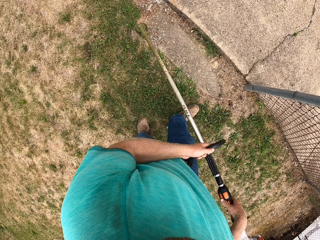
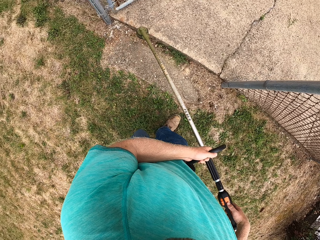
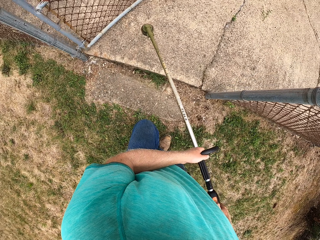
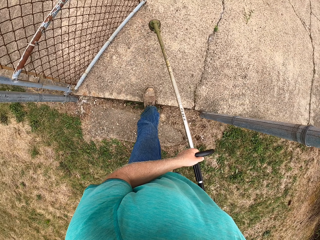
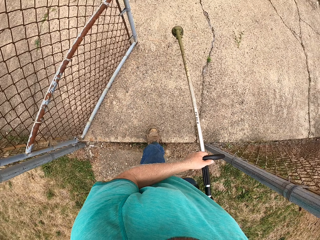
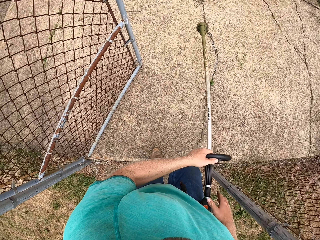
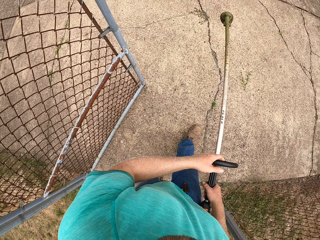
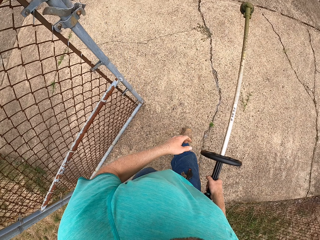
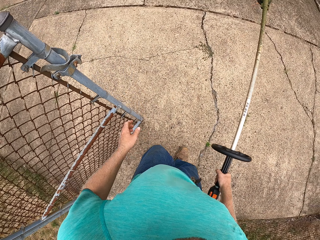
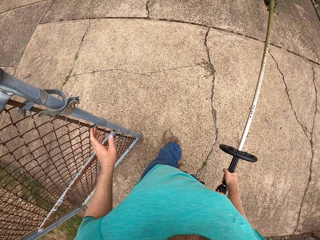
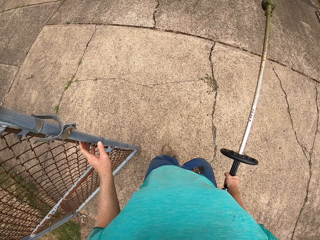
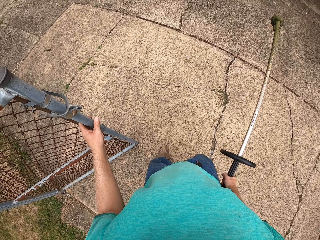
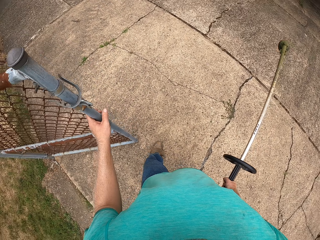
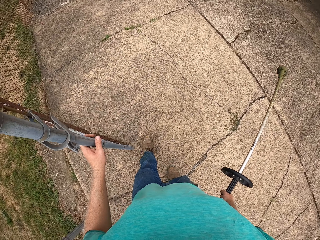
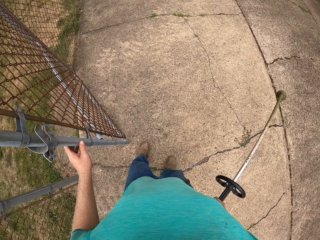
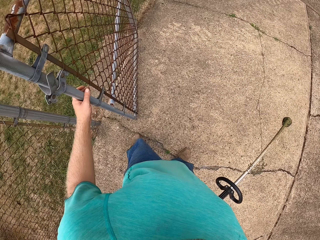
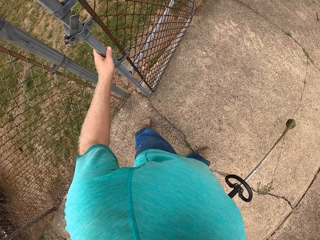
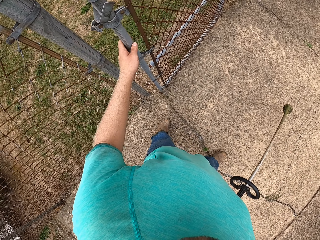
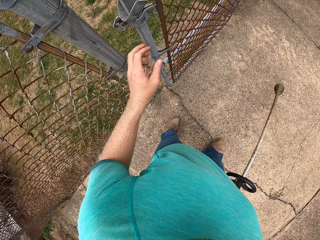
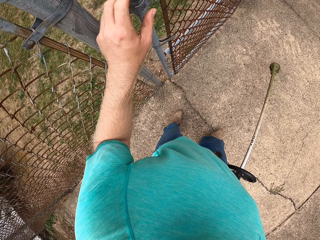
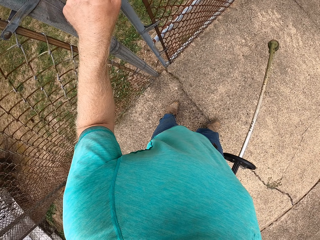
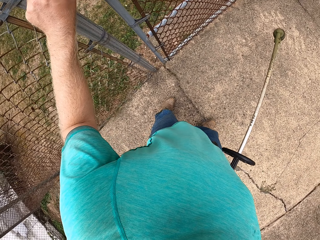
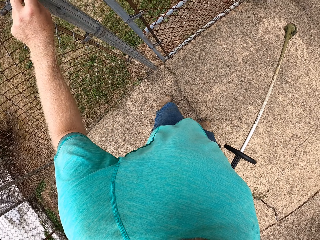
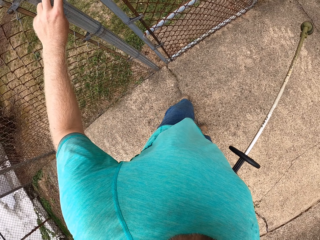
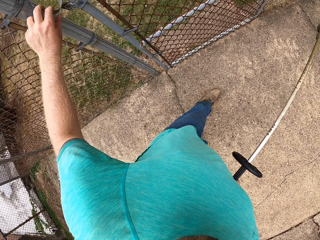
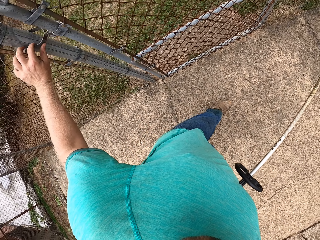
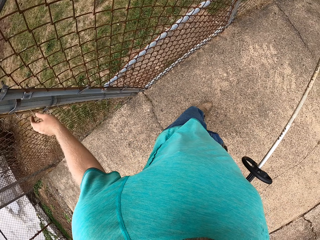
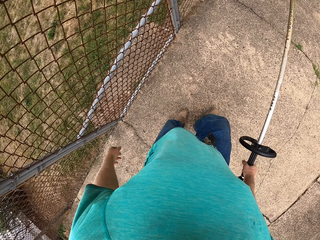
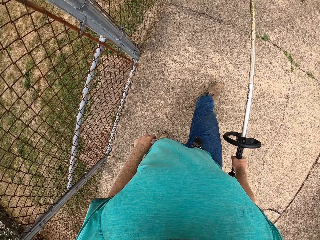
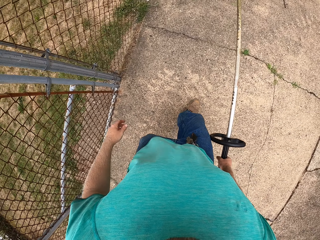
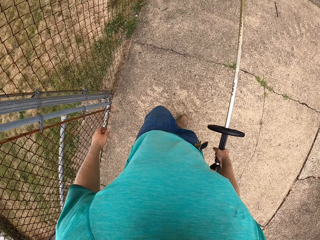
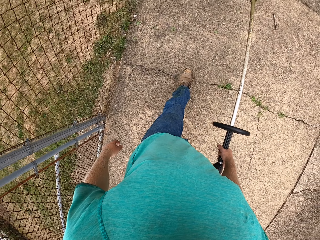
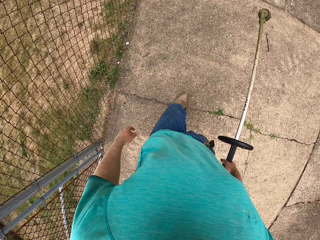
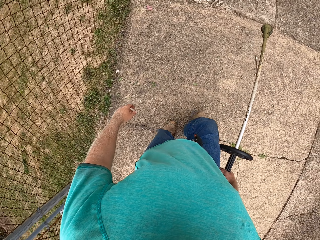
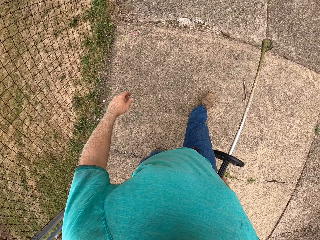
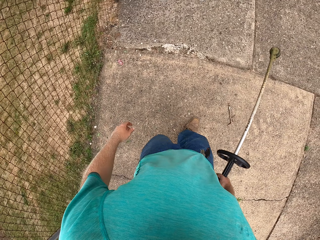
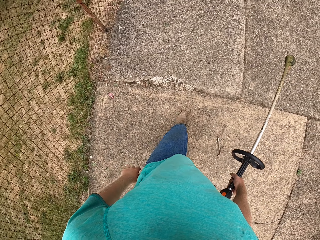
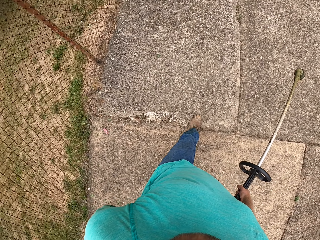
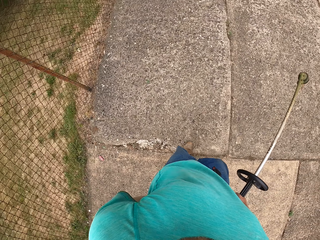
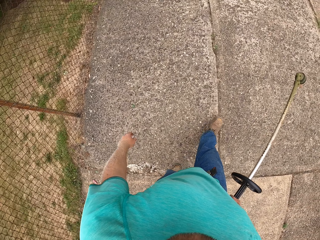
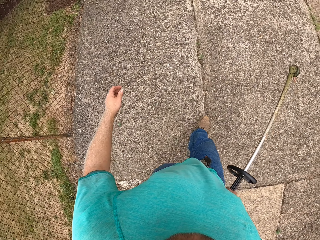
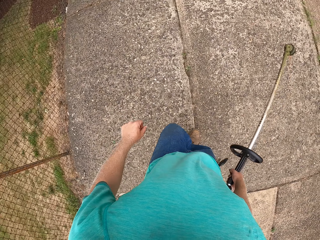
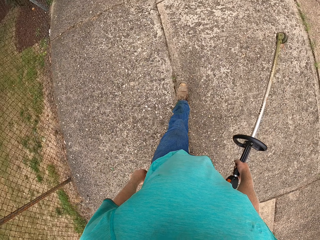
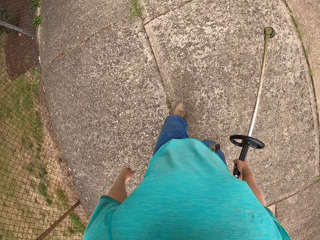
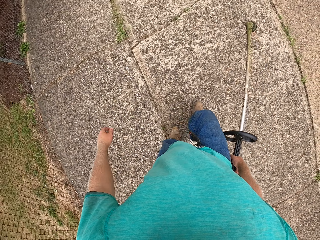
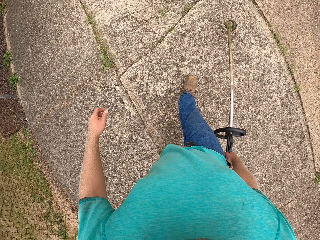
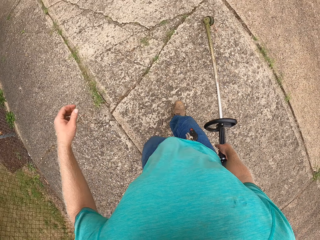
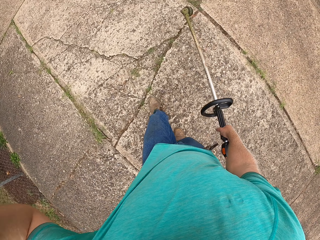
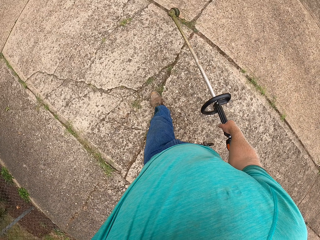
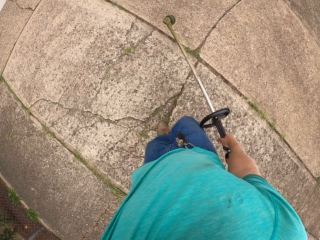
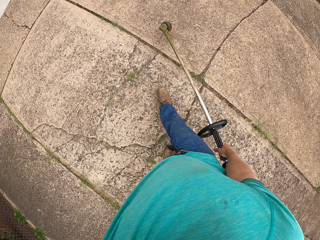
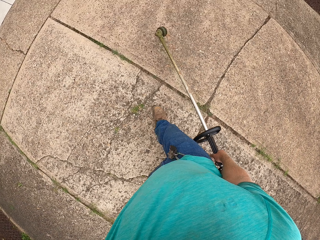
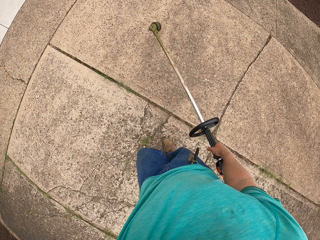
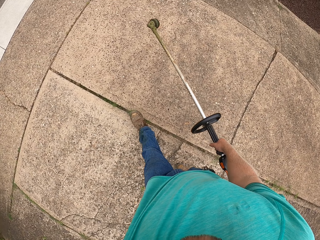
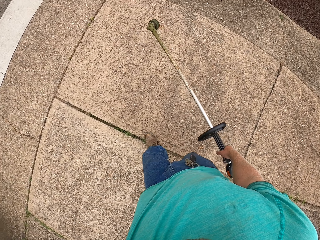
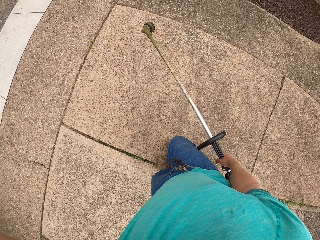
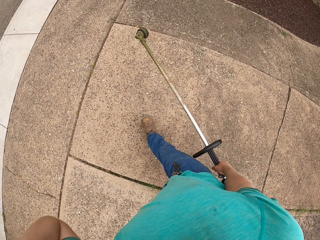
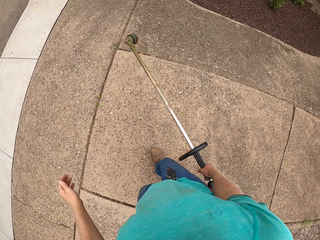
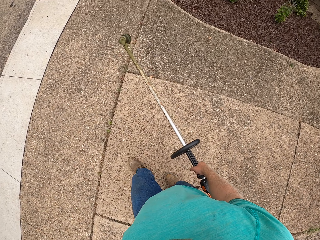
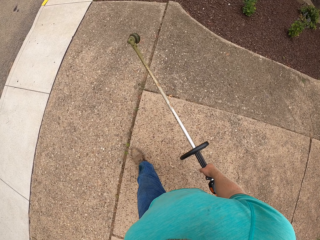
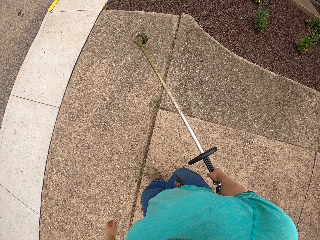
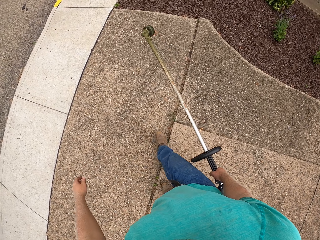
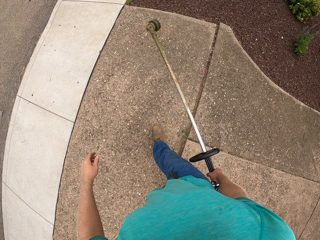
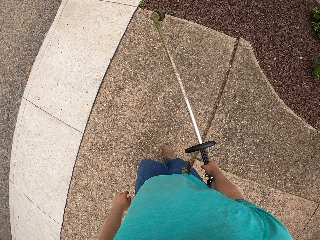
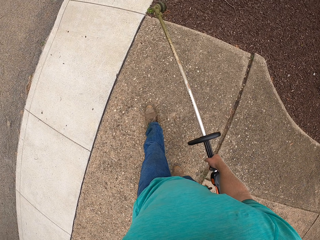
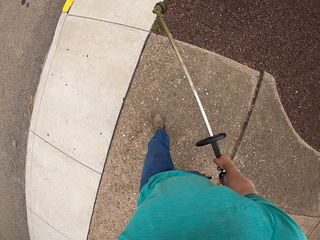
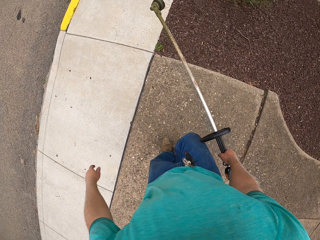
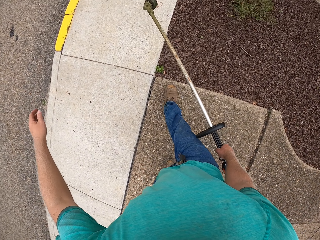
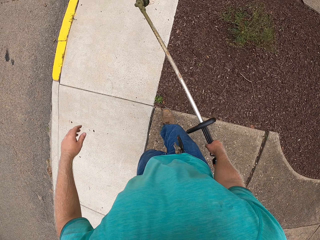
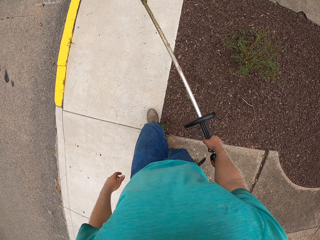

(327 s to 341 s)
The camera wearer closes a metal fence door with his left hand. He walks on the pavement. He latches the metal fence door with his left hand. He walks on the pavement. He touches his head with his left hand. He adjusts the camera.

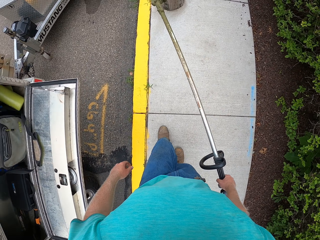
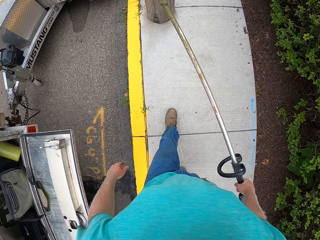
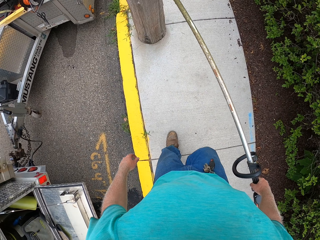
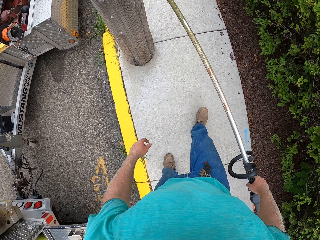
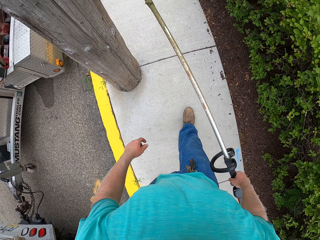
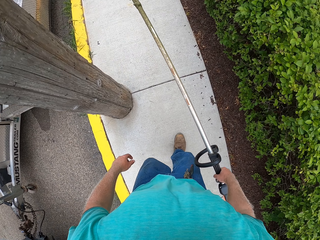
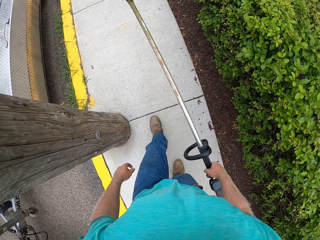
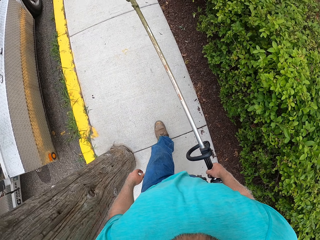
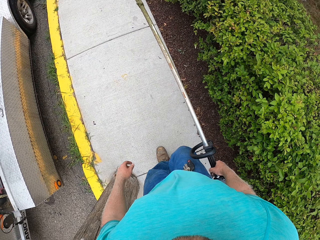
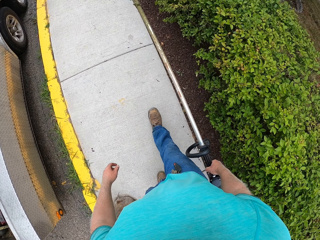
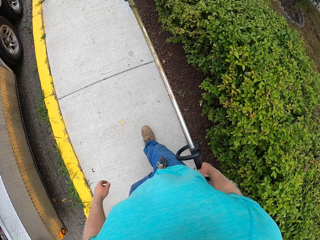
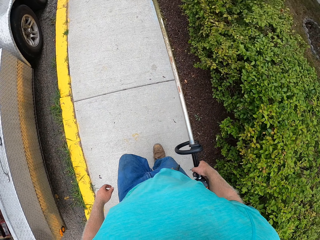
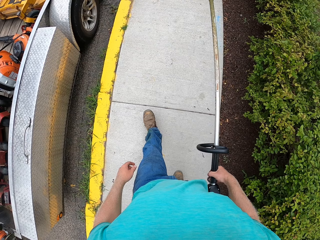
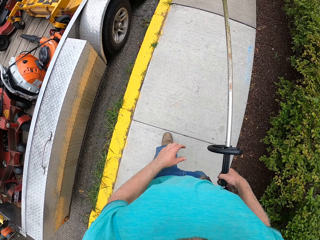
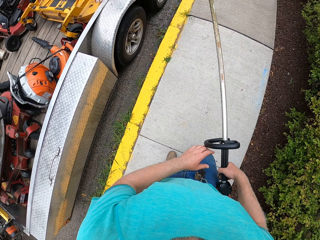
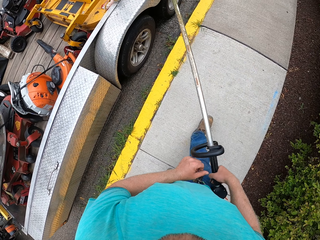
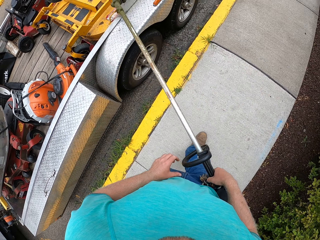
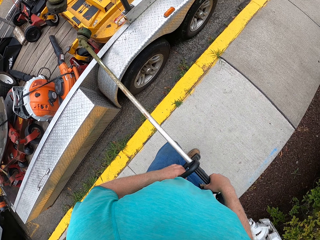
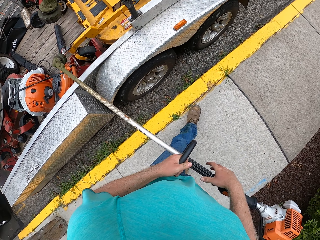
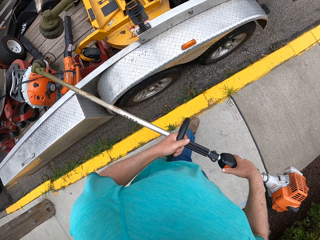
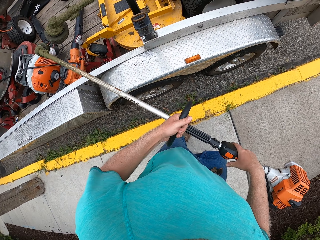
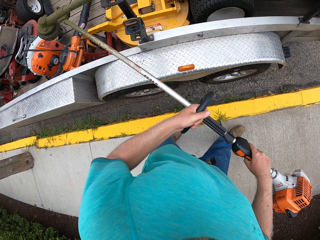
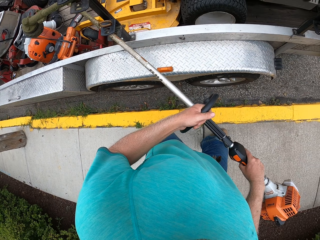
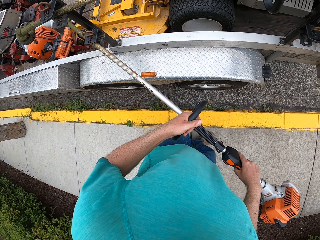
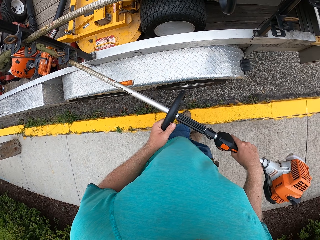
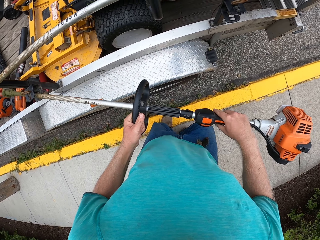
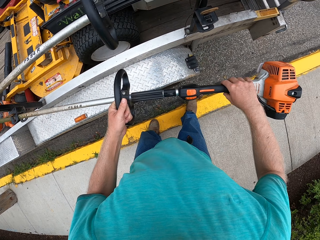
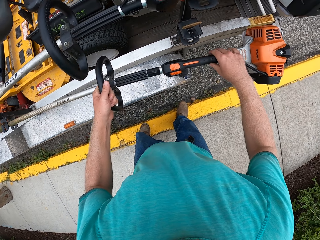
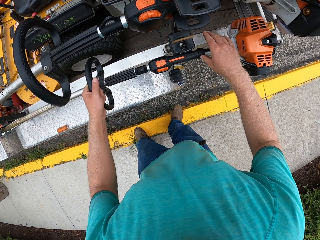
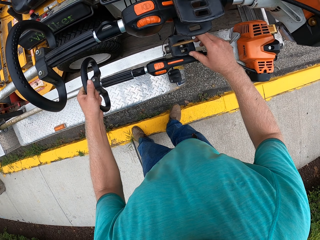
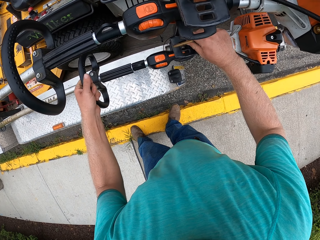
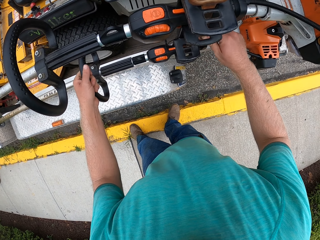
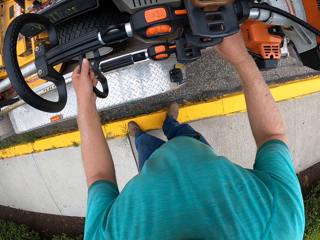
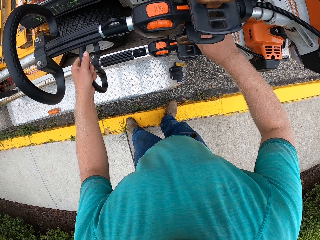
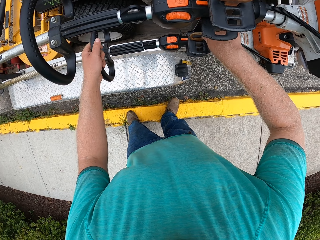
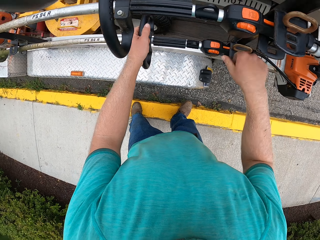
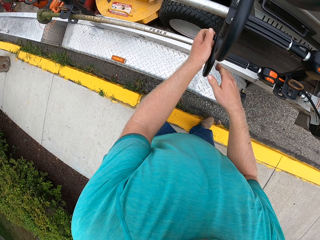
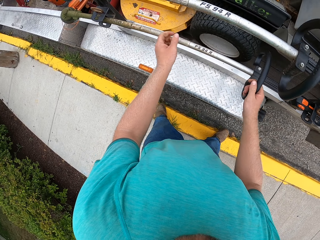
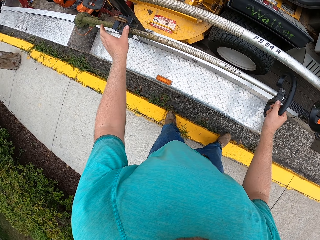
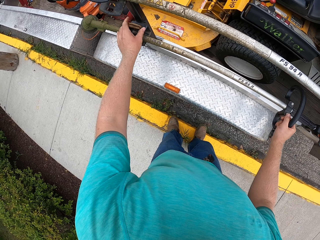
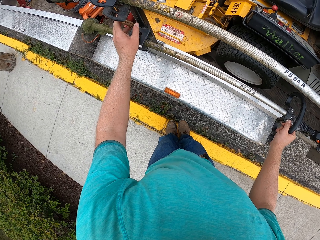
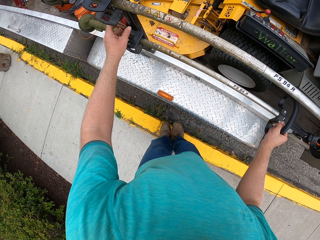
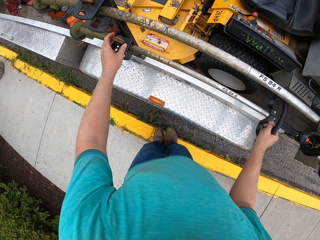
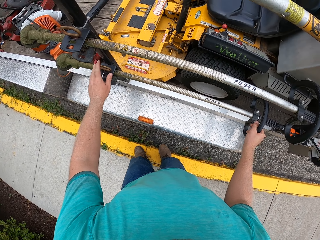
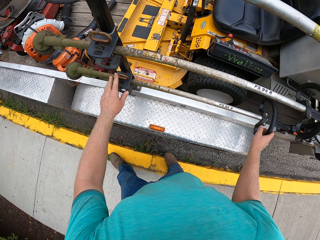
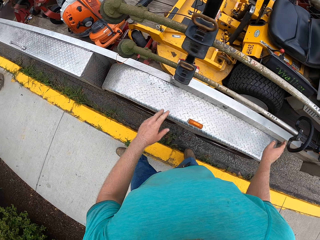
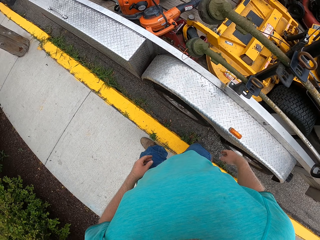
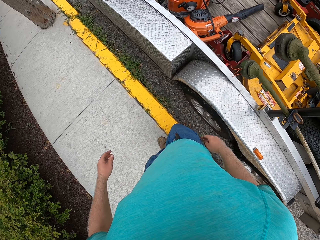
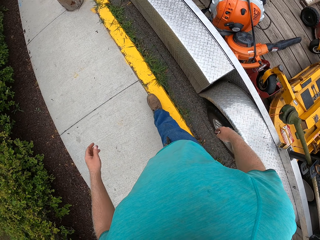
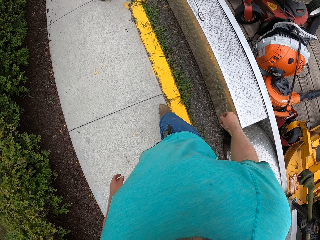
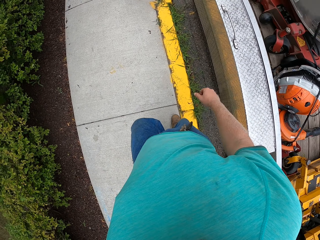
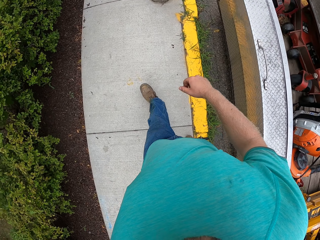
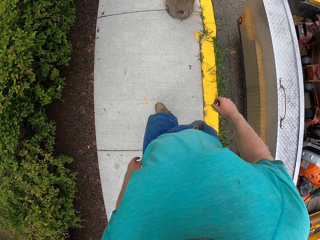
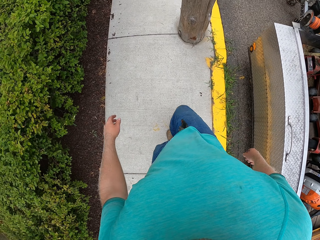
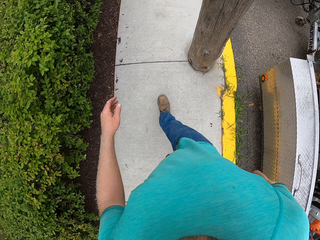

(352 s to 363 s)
The camera wearer holds the grass trimmer with his hands. He hooks the grass trimmer in his hands on a truck. He drops the brush cutter on the truck. He latches the grass trimmer to the truck with his right hand. He places his right hand on the grass trimmer. He holds a latch on the truck with his left hand.
